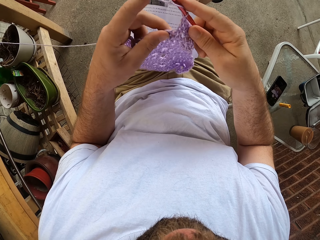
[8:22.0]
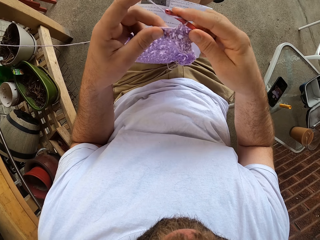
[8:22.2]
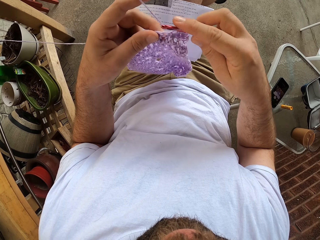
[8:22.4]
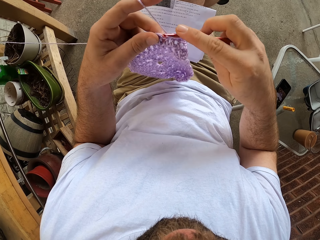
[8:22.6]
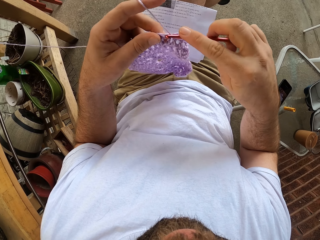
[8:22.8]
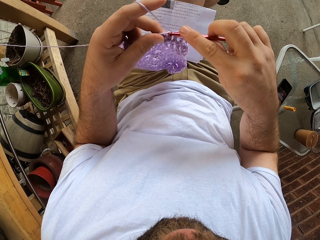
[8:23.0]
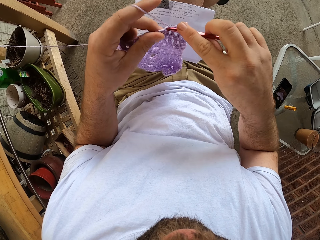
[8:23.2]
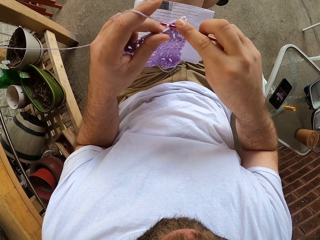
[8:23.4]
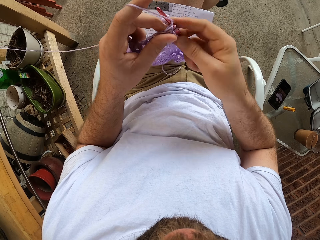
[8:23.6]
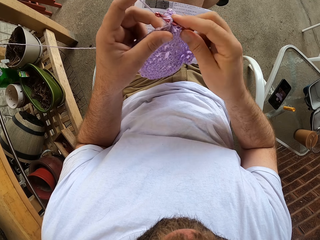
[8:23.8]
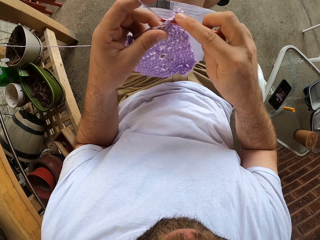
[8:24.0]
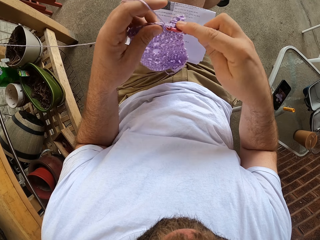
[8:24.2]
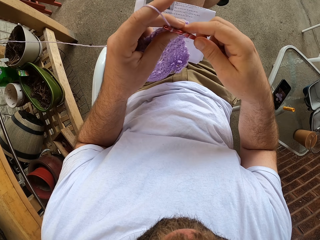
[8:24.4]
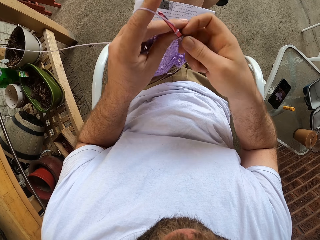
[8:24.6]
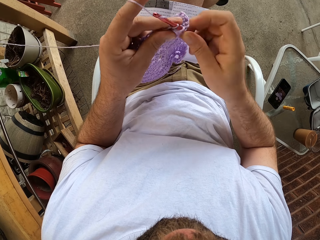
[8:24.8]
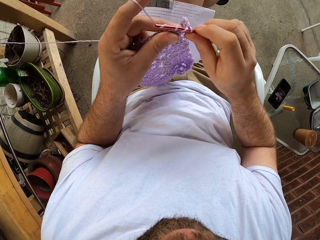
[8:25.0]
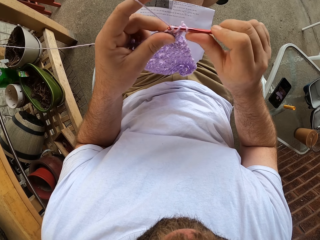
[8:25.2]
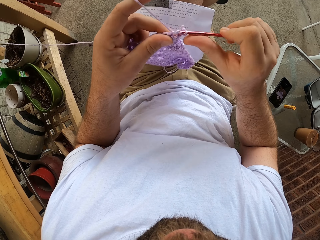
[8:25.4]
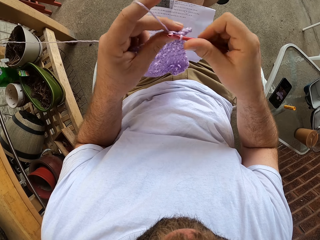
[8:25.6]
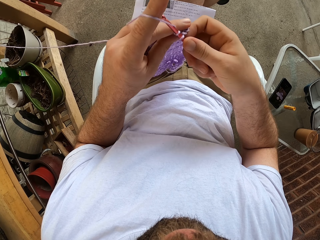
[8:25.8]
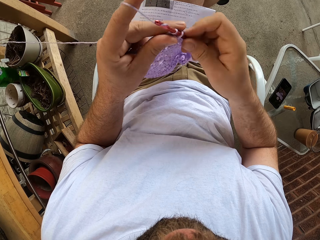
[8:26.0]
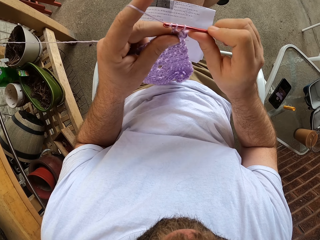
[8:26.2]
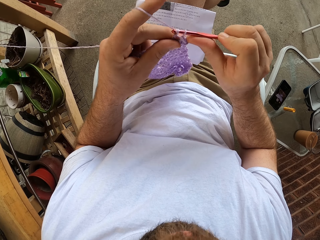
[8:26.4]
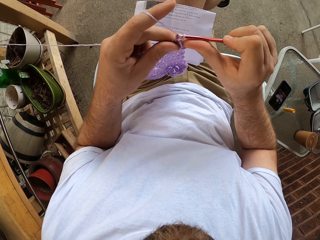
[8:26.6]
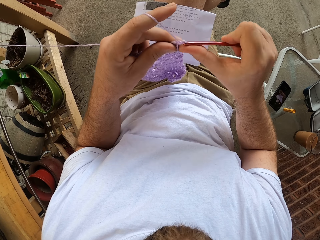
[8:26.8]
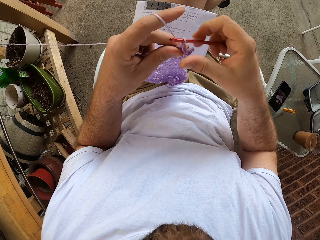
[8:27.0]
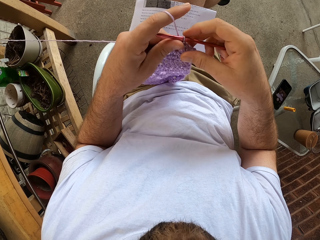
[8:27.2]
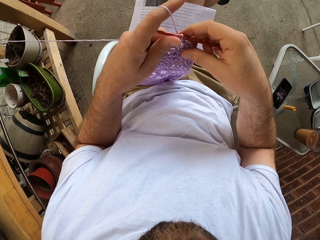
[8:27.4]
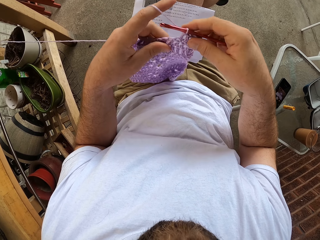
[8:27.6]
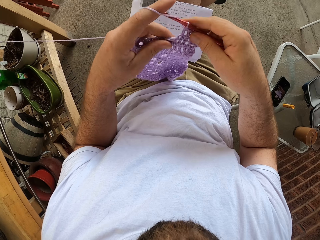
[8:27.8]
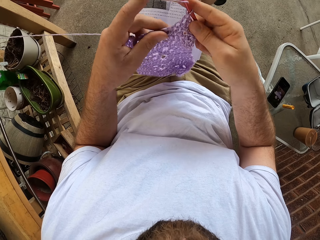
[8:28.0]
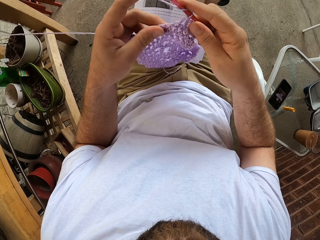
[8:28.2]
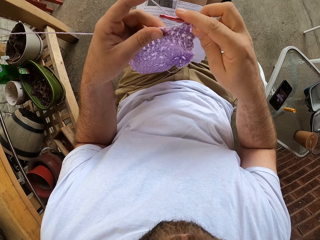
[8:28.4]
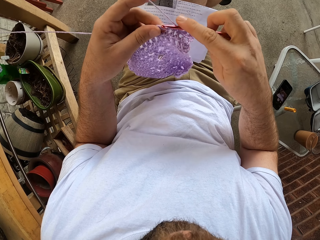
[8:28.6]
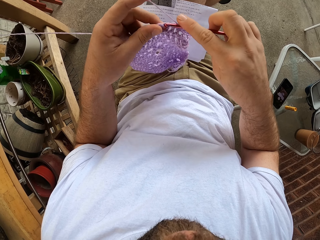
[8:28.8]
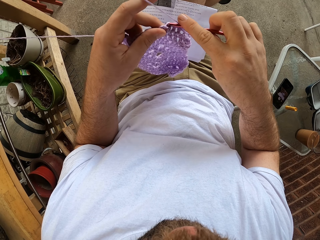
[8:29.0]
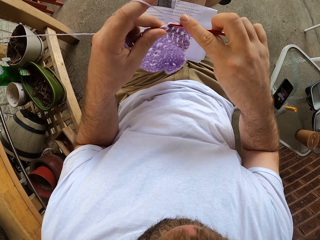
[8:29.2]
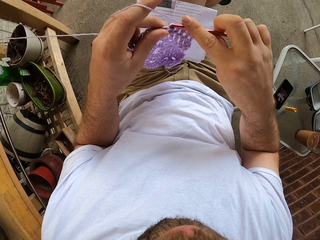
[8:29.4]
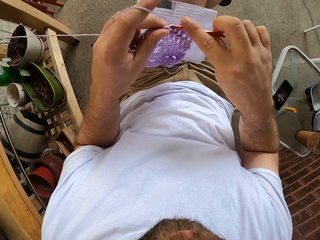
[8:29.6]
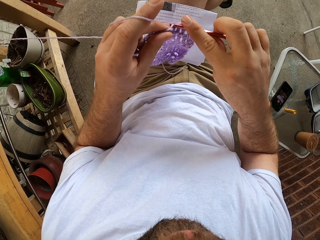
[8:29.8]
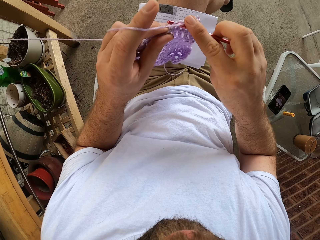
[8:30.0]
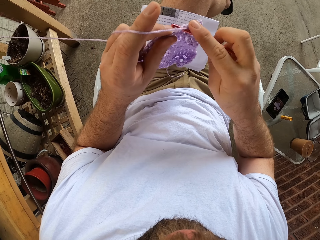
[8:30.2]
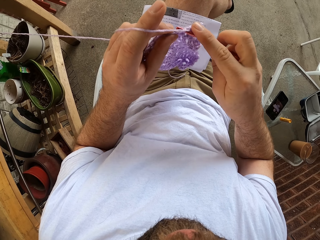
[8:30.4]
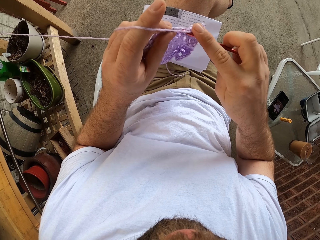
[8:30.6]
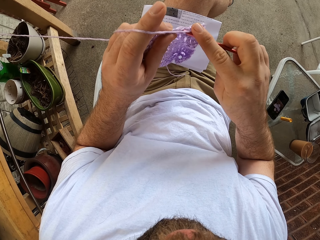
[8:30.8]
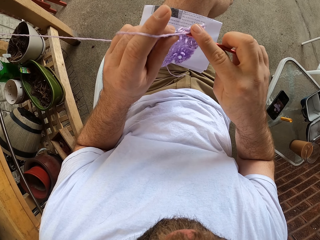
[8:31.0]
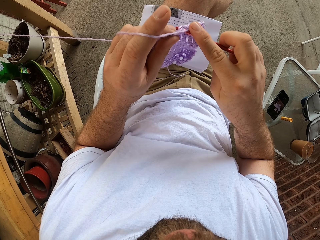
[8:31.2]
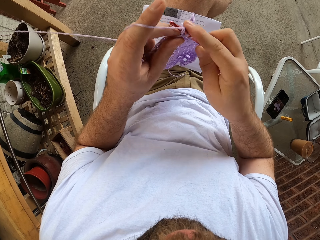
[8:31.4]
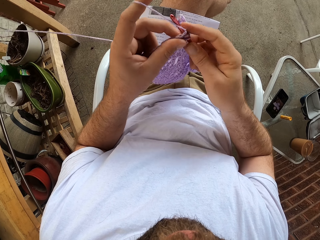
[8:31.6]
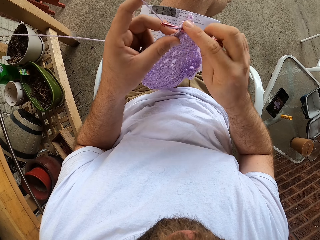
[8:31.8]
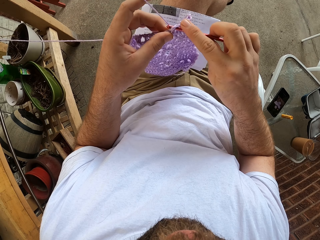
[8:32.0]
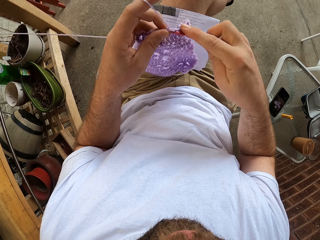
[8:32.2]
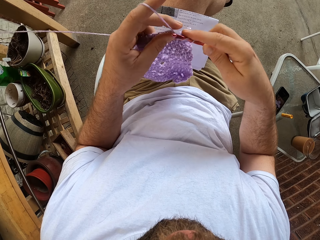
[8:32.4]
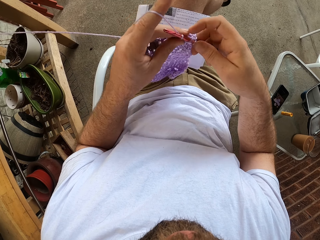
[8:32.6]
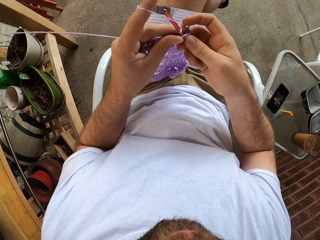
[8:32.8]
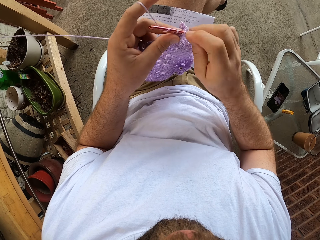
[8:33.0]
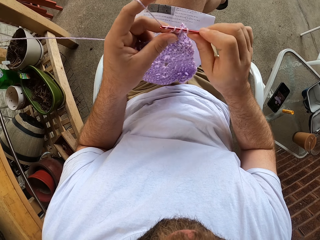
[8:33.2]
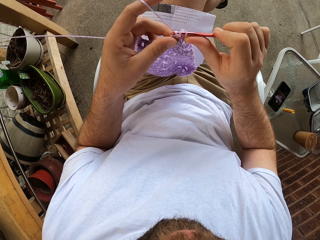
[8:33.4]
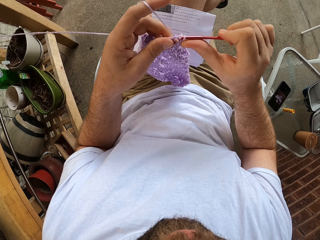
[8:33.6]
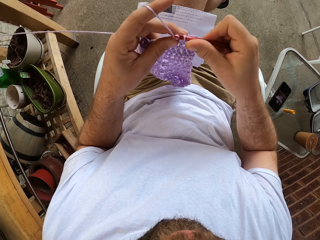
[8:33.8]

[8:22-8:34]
The camera wearer knits the fabric.

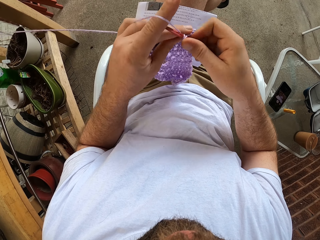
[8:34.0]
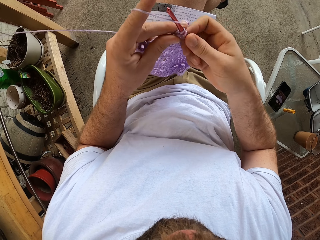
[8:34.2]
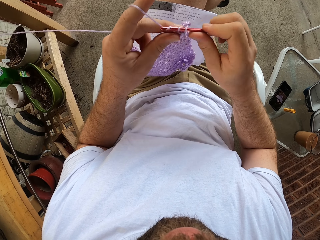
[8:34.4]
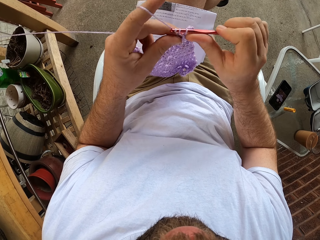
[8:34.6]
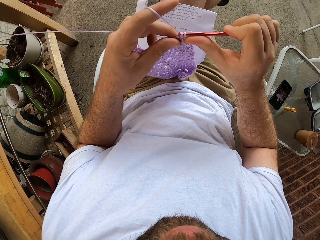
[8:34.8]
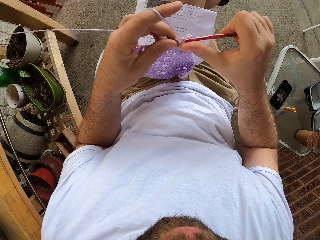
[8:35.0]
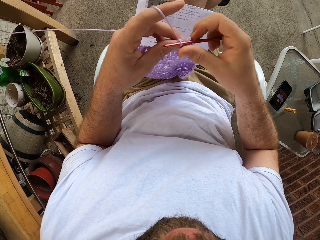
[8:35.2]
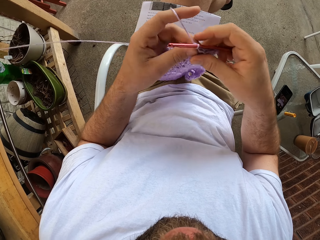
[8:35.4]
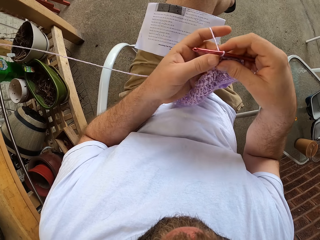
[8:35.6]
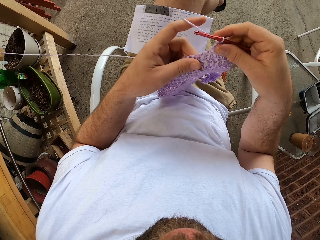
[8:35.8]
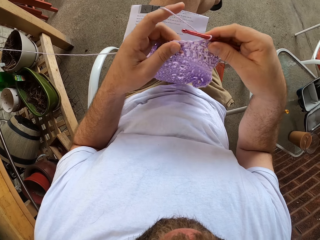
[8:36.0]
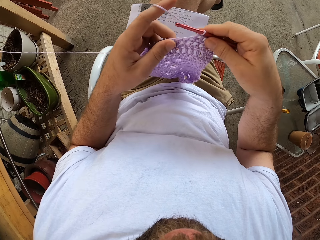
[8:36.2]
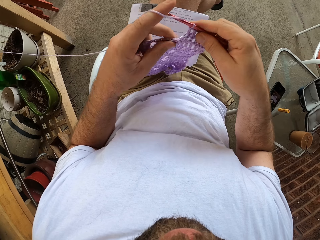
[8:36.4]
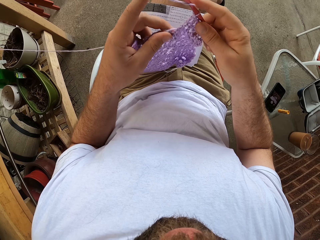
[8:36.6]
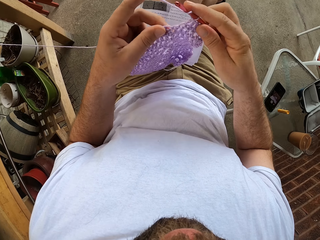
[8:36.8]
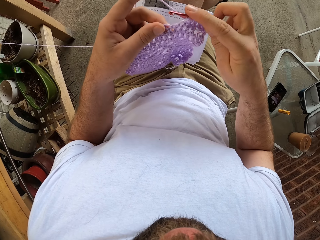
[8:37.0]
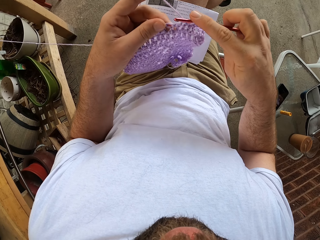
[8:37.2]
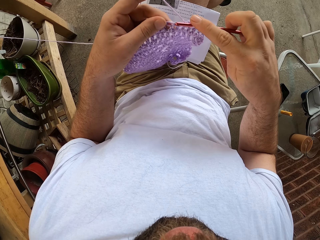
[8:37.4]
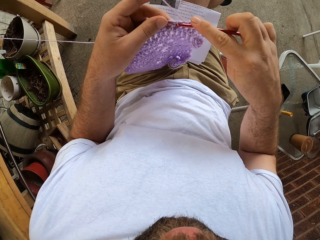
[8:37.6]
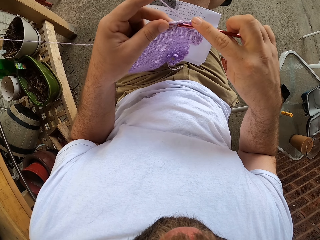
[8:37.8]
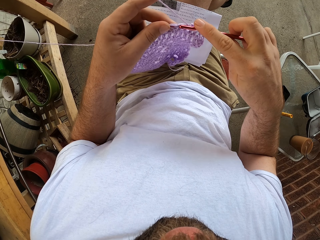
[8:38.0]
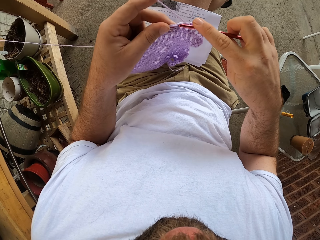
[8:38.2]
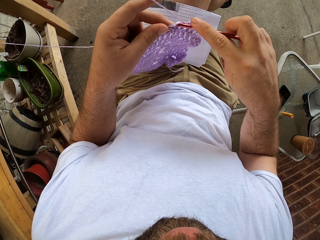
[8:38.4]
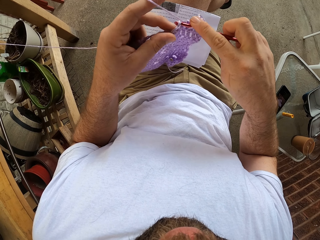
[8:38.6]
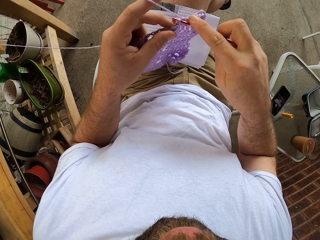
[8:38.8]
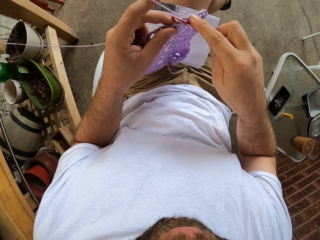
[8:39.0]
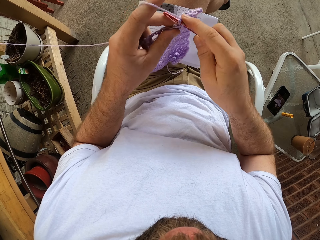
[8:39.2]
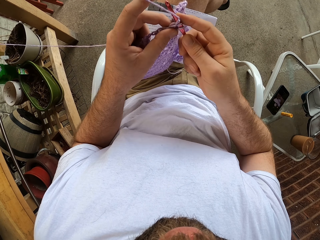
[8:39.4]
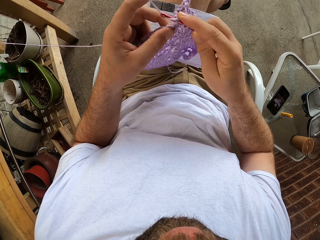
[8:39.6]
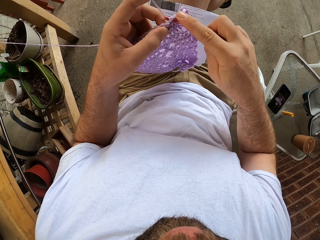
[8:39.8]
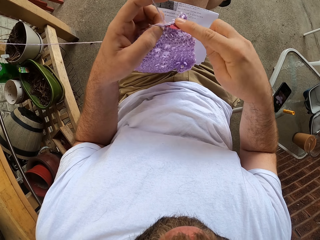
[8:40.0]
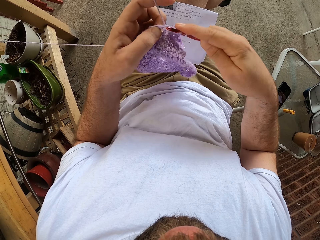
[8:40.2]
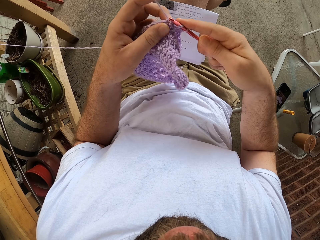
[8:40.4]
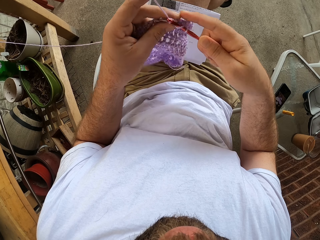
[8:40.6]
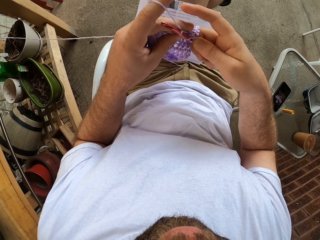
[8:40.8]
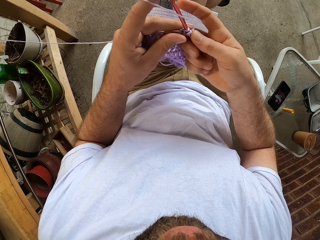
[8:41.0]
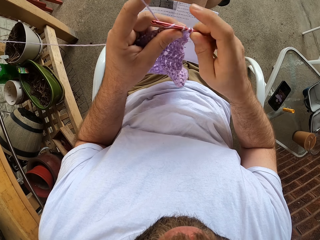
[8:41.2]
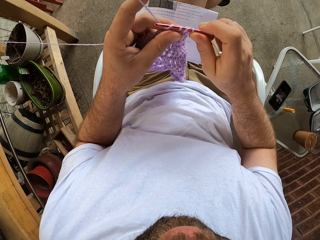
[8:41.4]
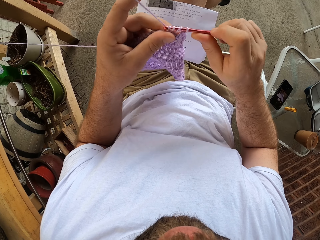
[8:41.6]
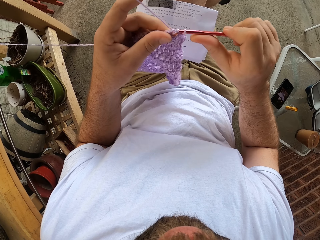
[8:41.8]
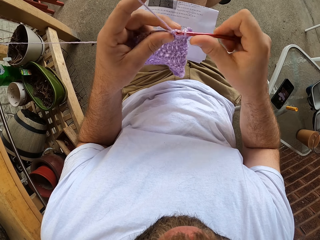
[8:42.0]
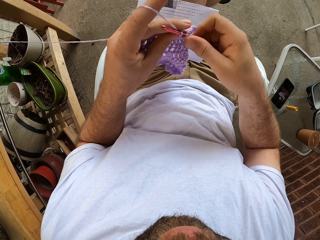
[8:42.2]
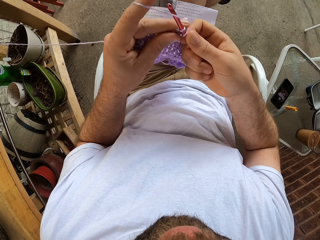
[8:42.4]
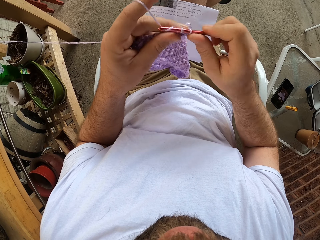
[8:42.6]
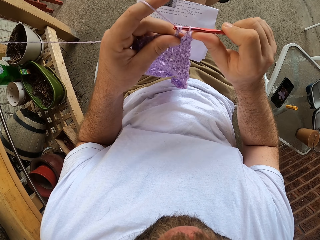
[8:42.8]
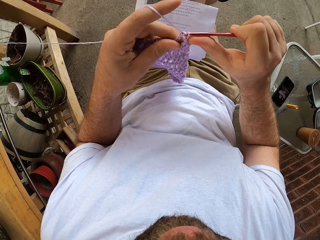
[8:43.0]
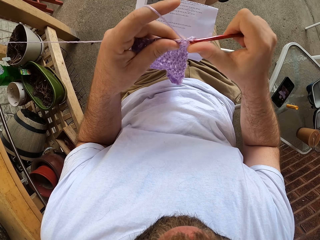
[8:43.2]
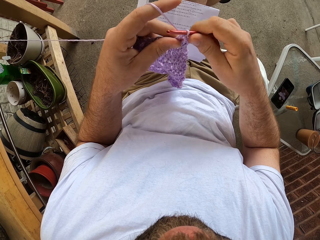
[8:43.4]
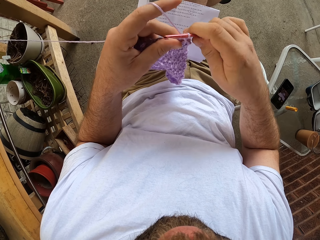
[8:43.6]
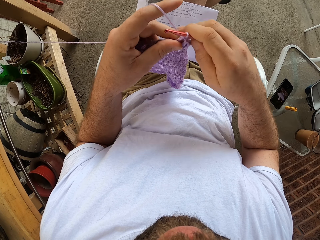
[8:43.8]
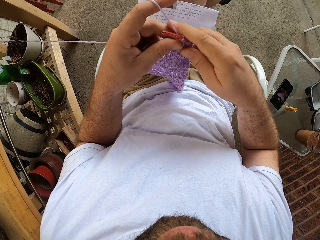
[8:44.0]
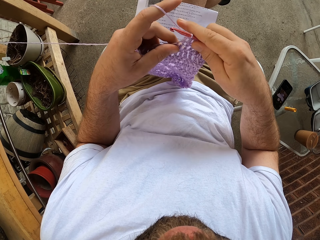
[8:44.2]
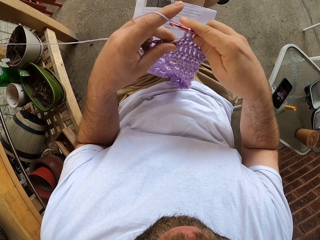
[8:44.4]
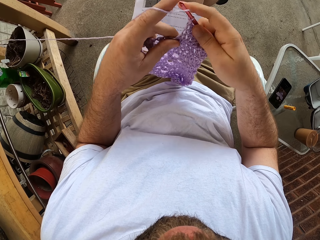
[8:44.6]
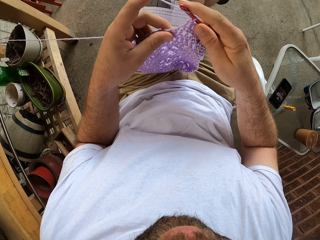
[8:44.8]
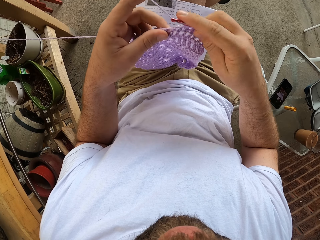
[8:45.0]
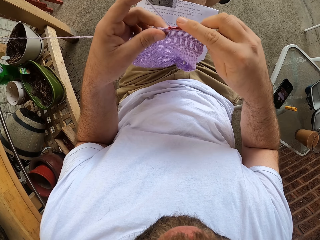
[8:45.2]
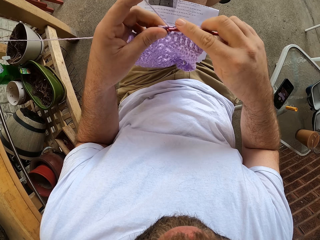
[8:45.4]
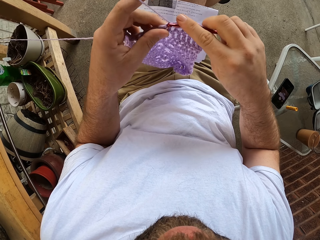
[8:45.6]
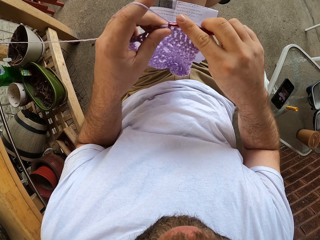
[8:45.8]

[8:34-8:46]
The camera wearer holds the crochet hook with his right hand.
